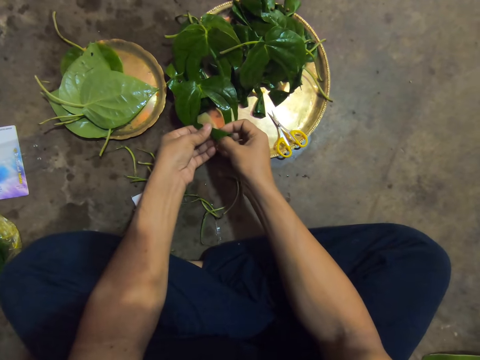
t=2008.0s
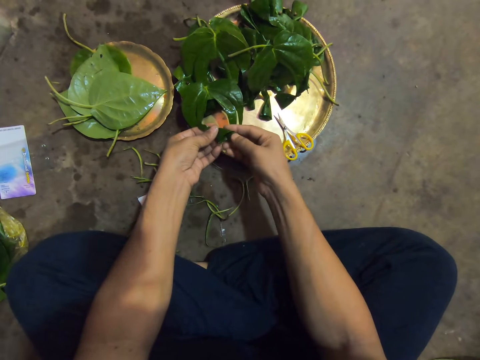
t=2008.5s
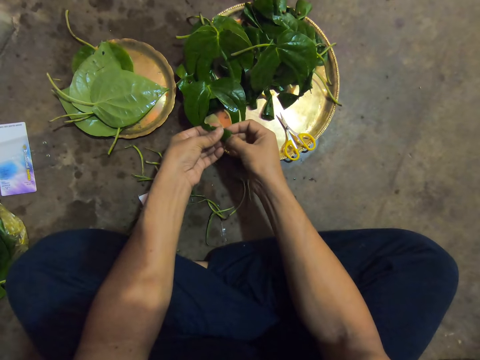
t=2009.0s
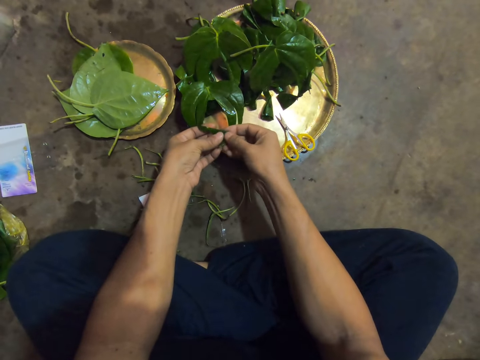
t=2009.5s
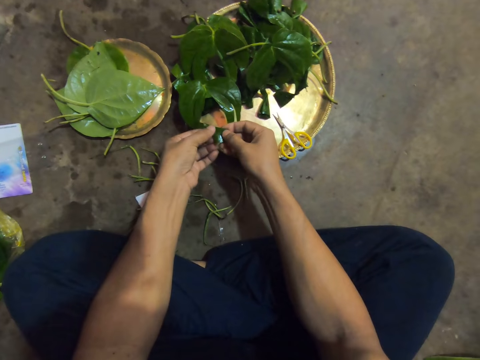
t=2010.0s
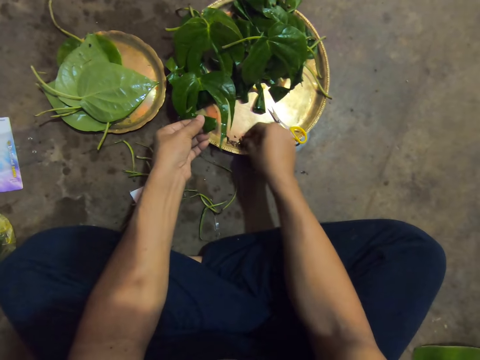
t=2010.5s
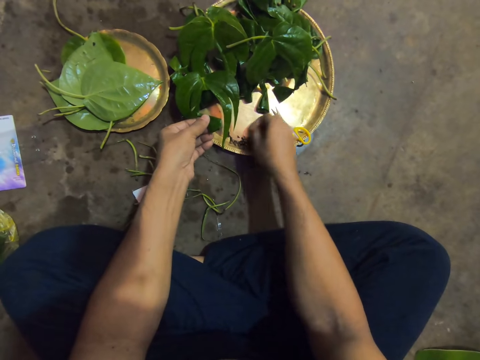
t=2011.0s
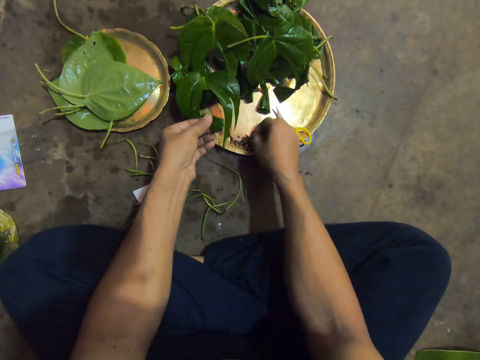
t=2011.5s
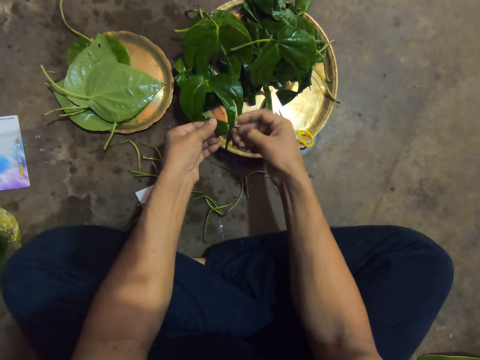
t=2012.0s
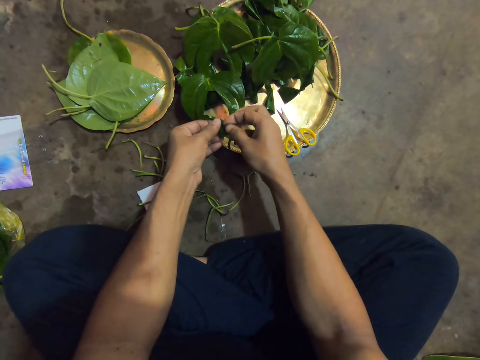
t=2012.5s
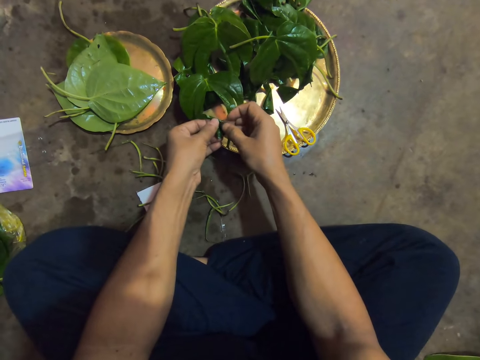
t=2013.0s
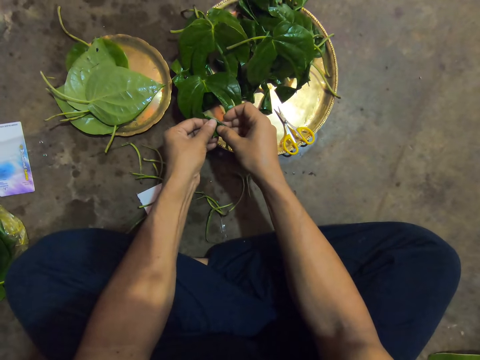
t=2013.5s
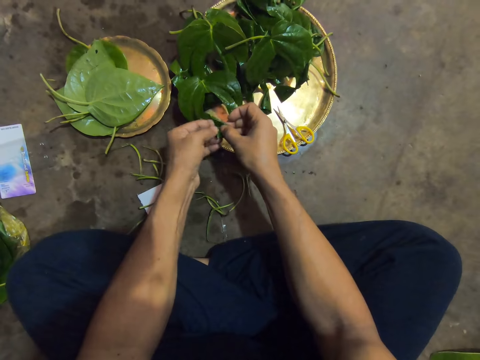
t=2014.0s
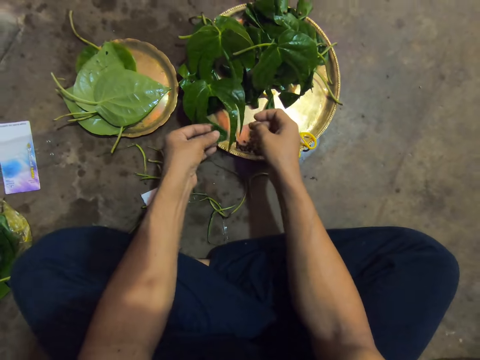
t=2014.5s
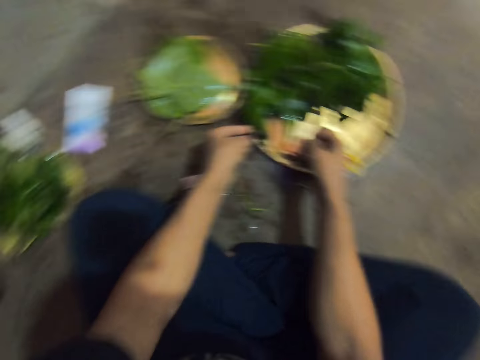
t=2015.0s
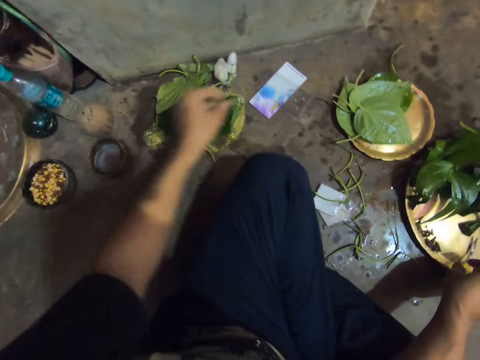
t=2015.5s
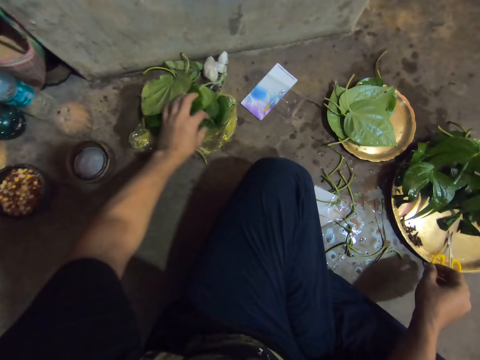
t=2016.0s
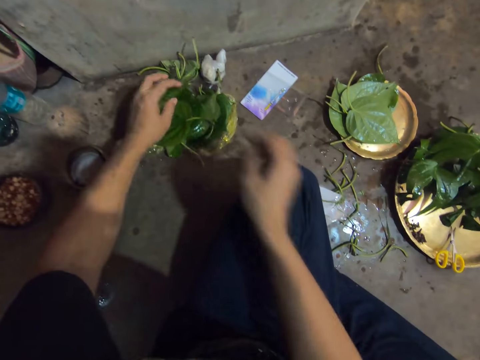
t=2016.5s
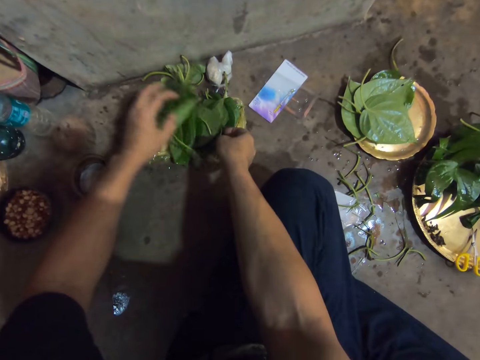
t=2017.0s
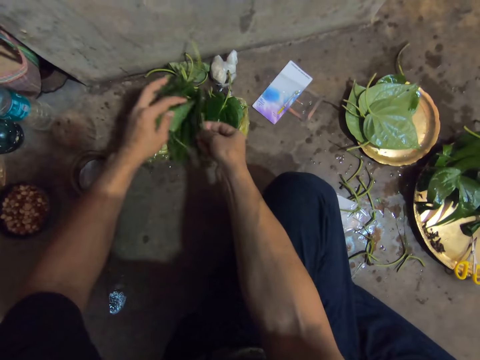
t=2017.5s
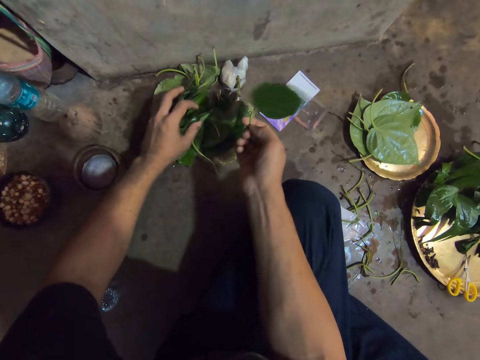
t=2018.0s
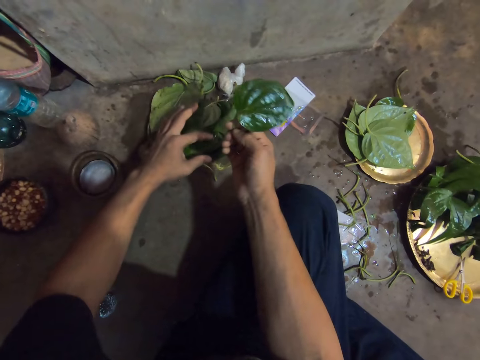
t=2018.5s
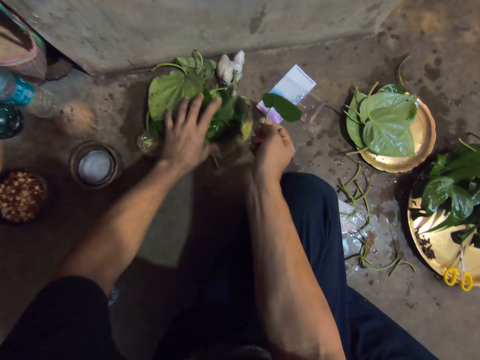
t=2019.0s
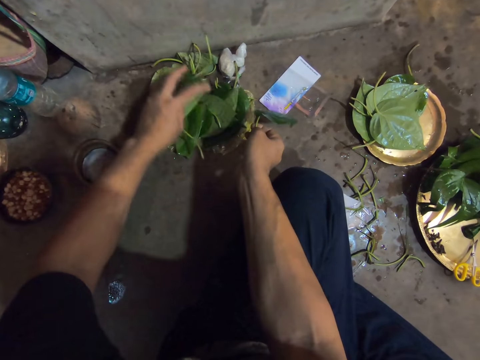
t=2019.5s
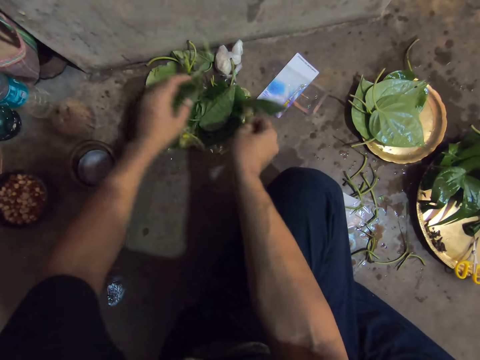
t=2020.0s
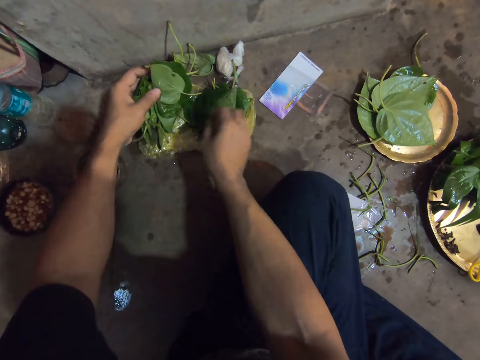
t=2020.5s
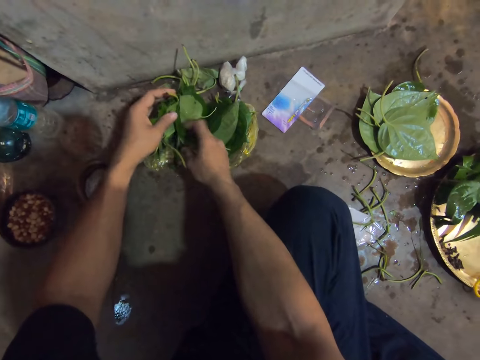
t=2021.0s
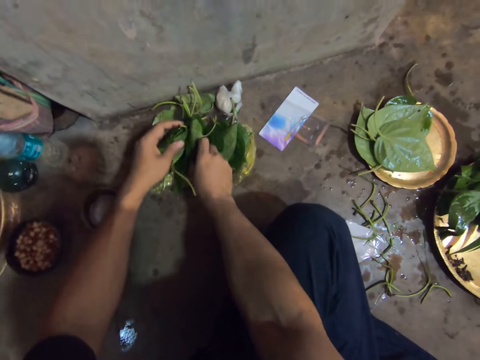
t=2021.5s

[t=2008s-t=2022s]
The camera wearer picks a pin from the tray on the floor with her right hand. She pins the leaves to each other with the pin in her right hand. She holds the pin and the leaf with her left hand. She looks around. She checks through some leaves in a nylon bag on the floor with her left hand. She picks a leaf from the leaves in the nylon pack with her right hand. She places the leaves in her left hand on the nylon pack on the floor. She checks through some leaves in the nylon bag on the floor with her left hand. She puts the leaf in between the leaves with her right hand.

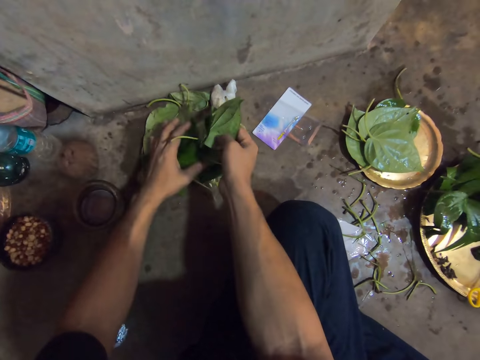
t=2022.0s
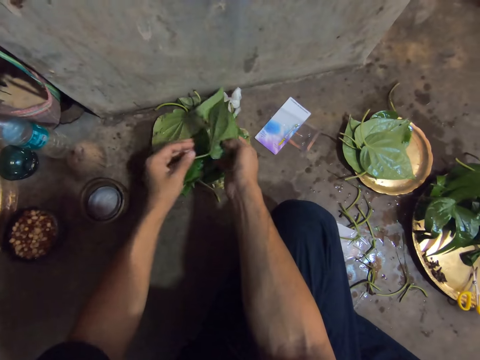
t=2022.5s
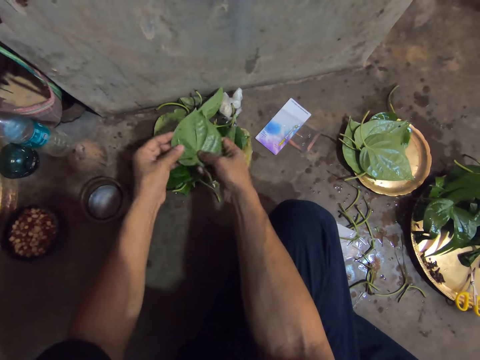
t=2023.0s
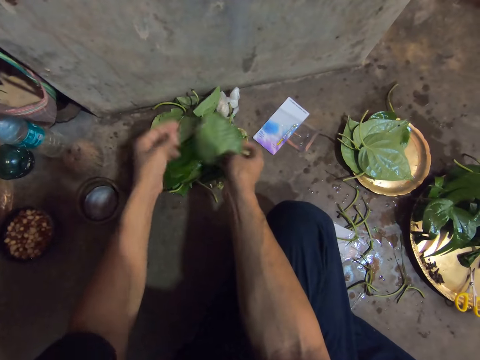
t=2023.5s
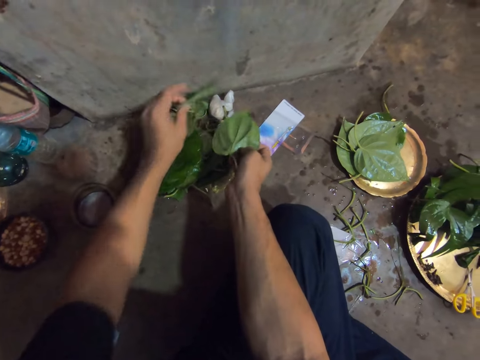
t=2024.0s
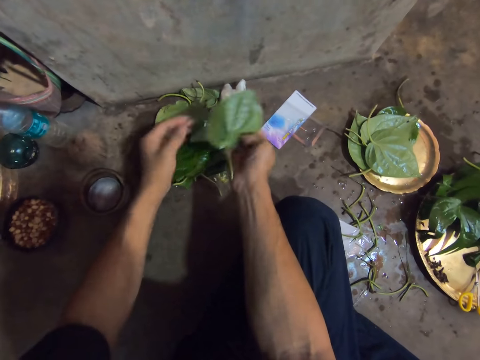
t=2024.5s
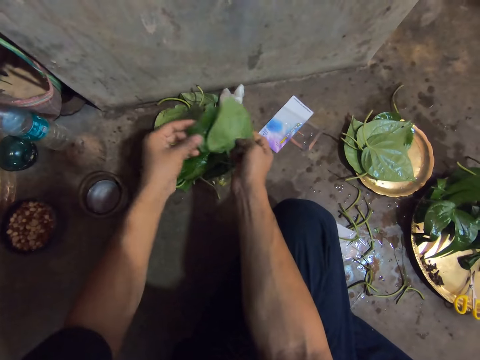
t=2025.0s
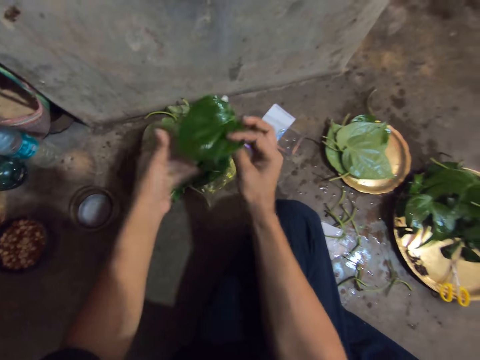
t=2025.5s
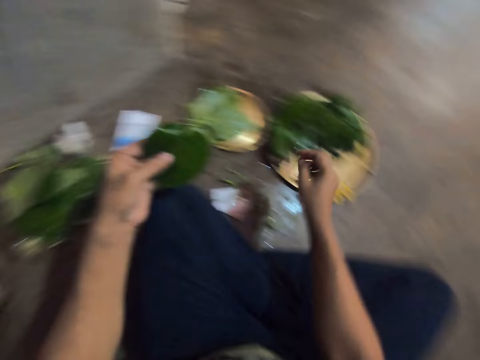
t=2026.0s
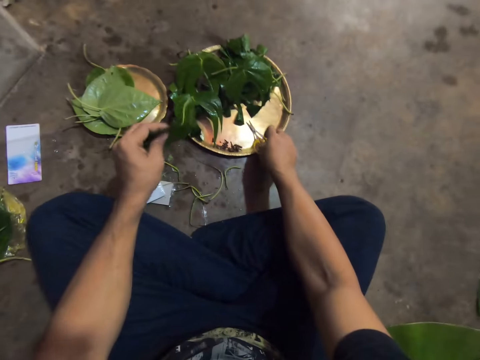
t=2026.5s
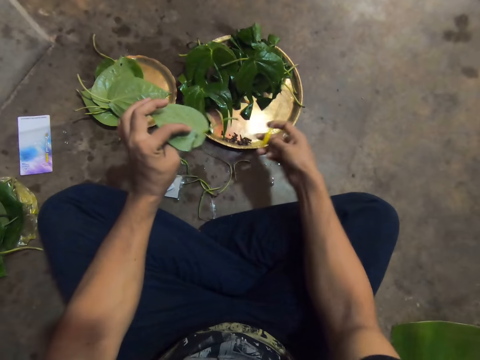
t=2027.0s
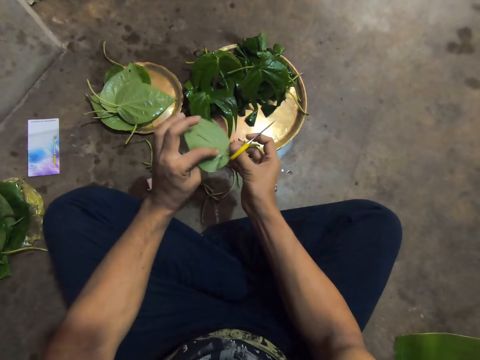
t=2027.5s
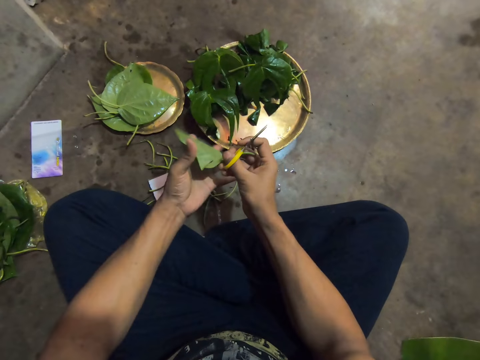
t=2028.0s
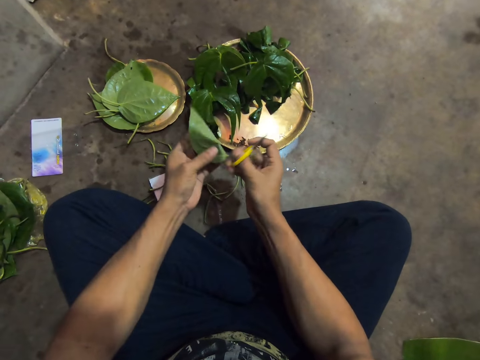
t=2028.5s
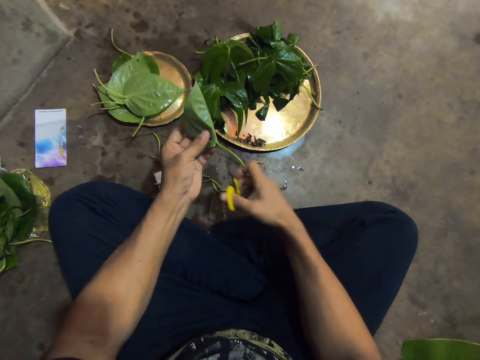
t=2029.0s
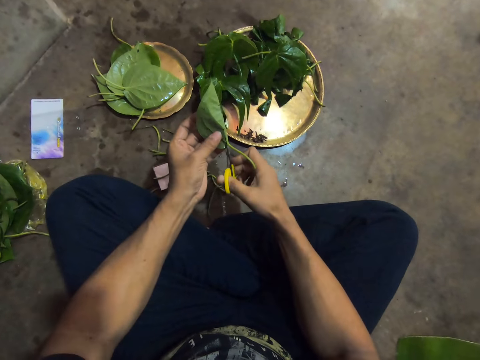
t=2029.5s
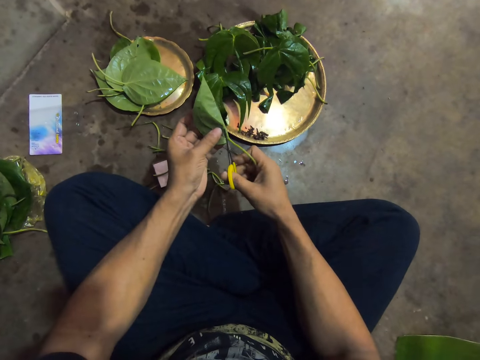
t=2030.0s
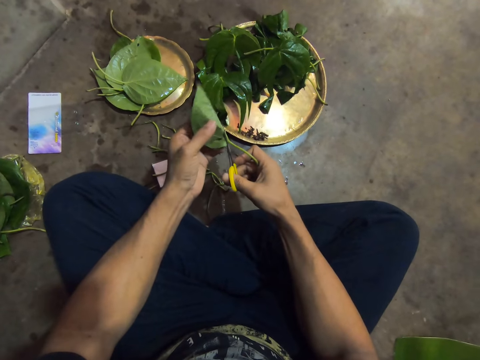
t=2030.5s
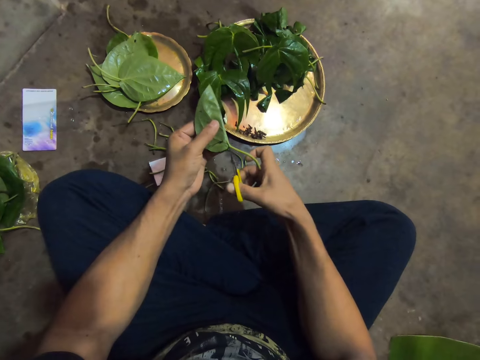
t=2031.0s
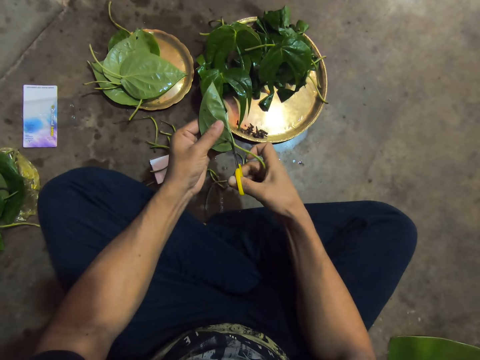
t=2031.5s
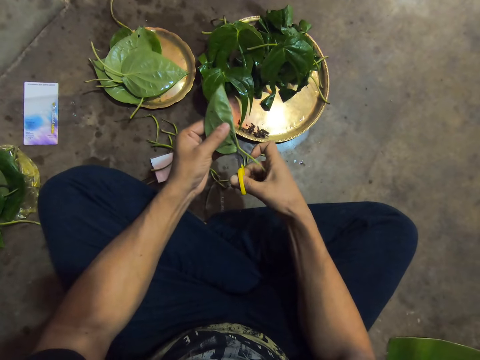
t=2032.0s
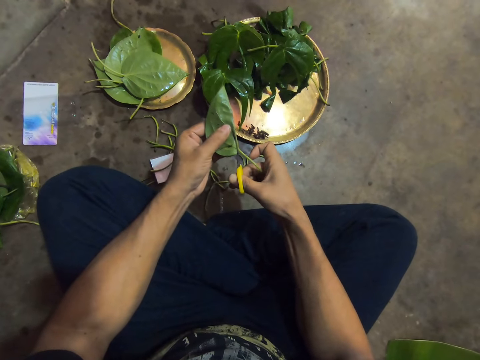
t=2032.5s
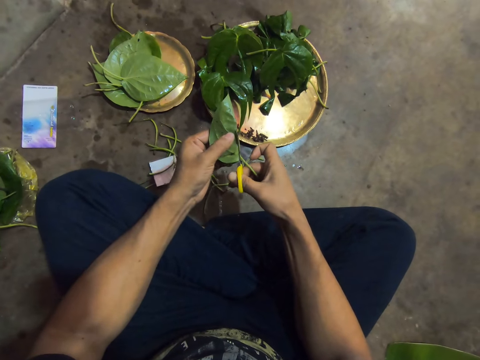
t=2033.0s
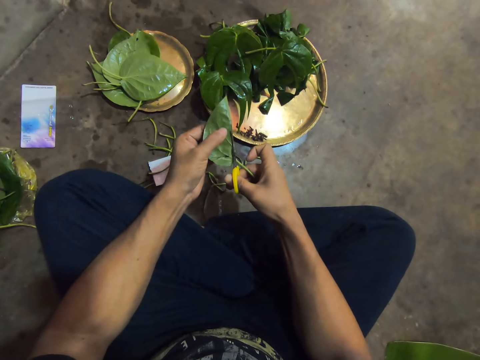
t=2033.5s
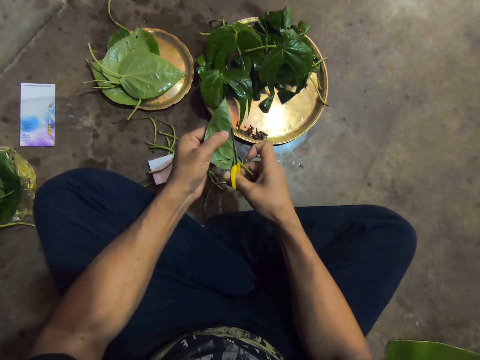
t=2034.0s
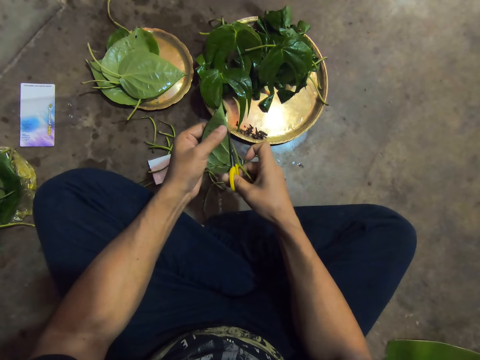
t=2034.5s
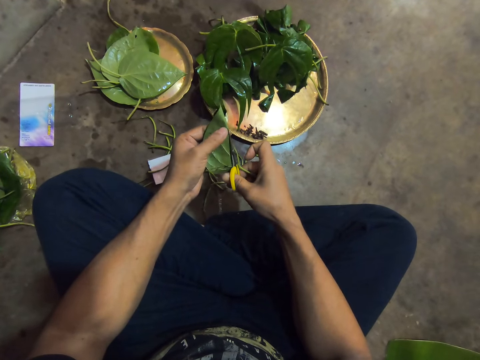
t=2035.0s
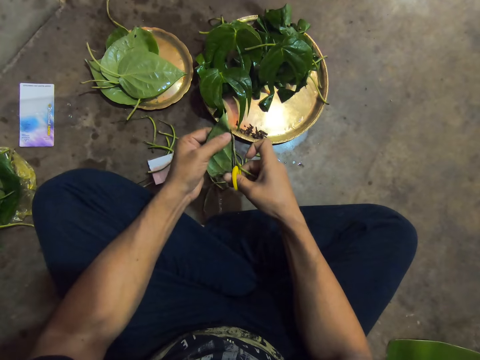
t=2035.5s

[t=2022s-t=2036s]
The camera wearer picks two leaves from the leaves on the nylon pack with her right hand. She holds the leaves with both hands. She holds the leaves with her right hand. She holds the leaves with both hands. She picks a leaf from the floor with her left hand. She places the leaf in her left hand on the leaves on the nylon pack on the floor. She holds the leaves with both hands. She separates the leaves in her left hand into each of her hands. She places the leaf in her left hand on the leaves on the nylon pack on the floor. She inspects the leaf. She passes the leaf in her right hand to her left hand. She picks the scissors in the tray on the floor with her right hand. She holds the leaf with both hands. She holds the leaf with her right hand. She passes the leaf from her right hand to her left hand. She folds the leaf. She cuts the leaf in her left hand with the pair of scissors in her right hand.
